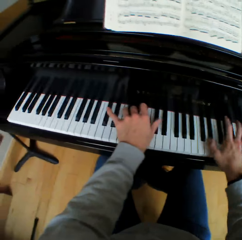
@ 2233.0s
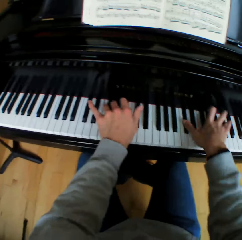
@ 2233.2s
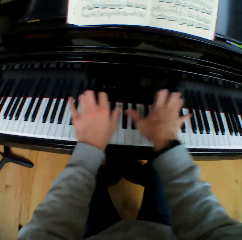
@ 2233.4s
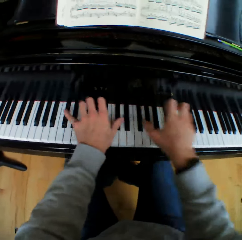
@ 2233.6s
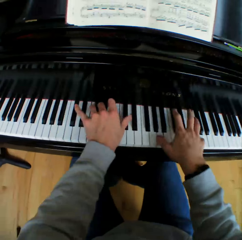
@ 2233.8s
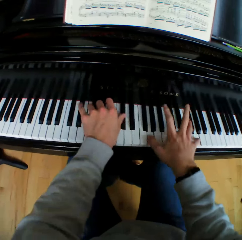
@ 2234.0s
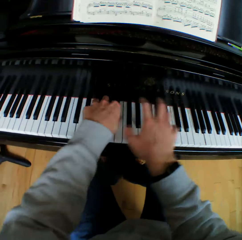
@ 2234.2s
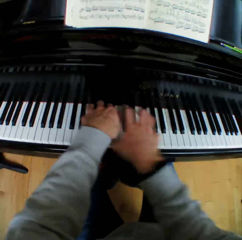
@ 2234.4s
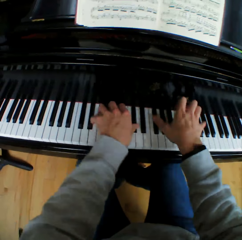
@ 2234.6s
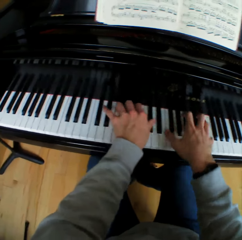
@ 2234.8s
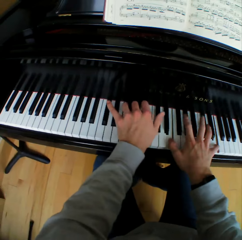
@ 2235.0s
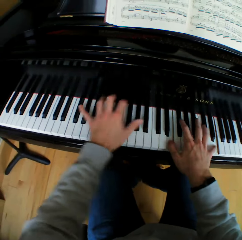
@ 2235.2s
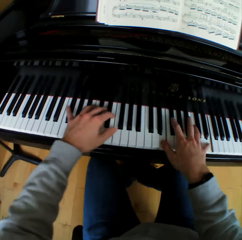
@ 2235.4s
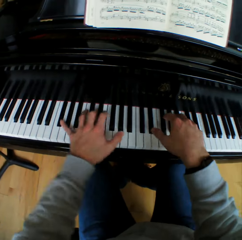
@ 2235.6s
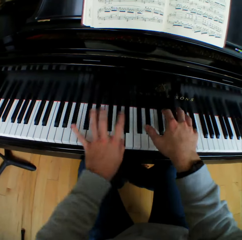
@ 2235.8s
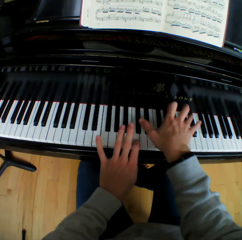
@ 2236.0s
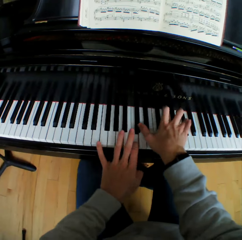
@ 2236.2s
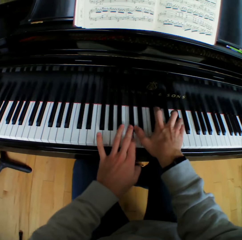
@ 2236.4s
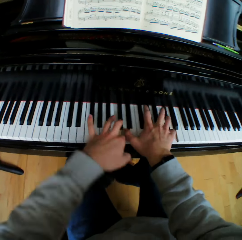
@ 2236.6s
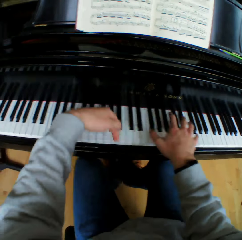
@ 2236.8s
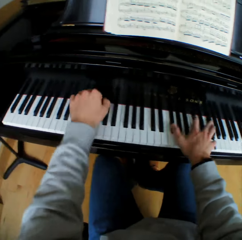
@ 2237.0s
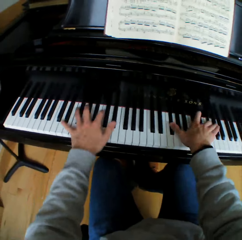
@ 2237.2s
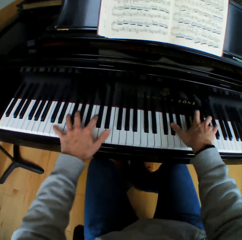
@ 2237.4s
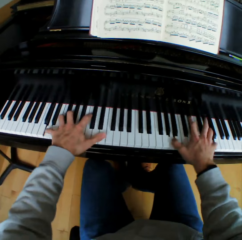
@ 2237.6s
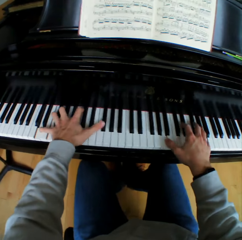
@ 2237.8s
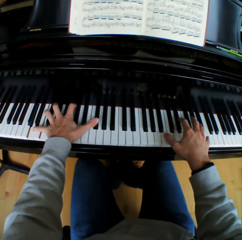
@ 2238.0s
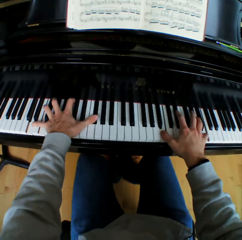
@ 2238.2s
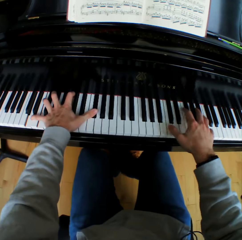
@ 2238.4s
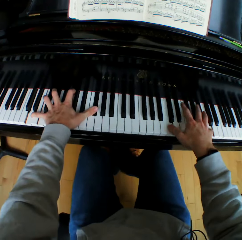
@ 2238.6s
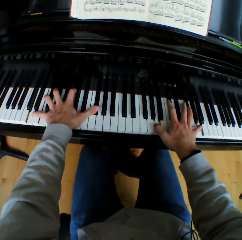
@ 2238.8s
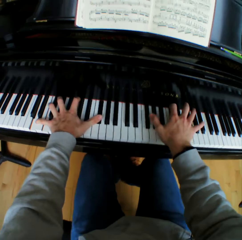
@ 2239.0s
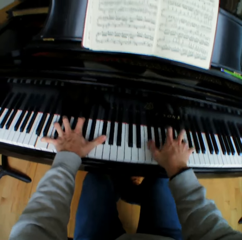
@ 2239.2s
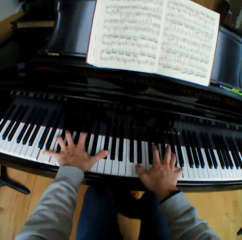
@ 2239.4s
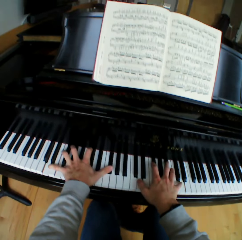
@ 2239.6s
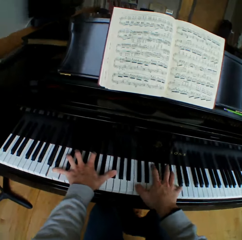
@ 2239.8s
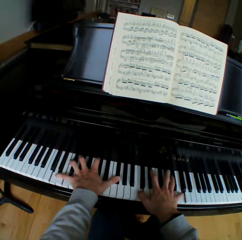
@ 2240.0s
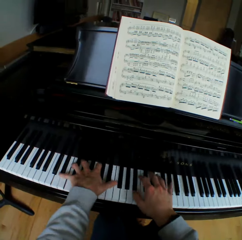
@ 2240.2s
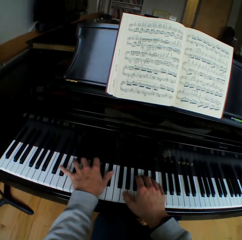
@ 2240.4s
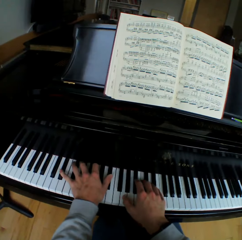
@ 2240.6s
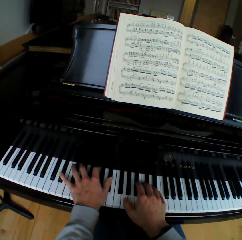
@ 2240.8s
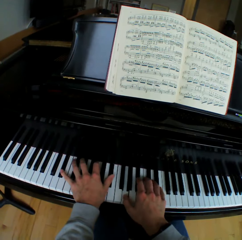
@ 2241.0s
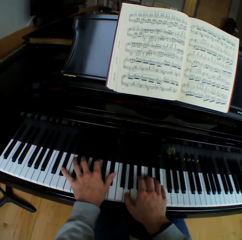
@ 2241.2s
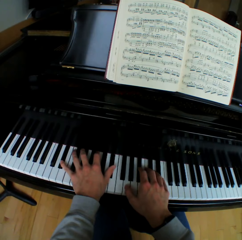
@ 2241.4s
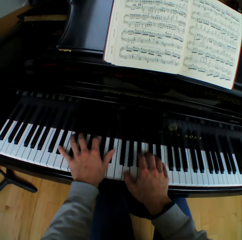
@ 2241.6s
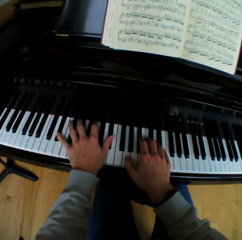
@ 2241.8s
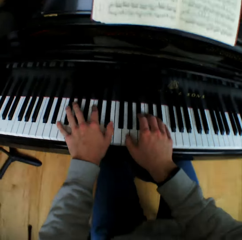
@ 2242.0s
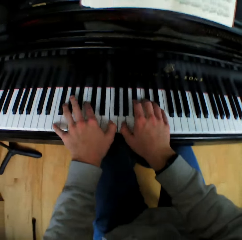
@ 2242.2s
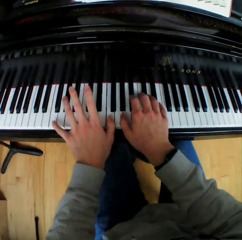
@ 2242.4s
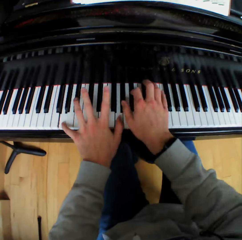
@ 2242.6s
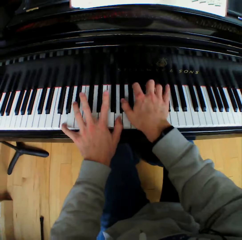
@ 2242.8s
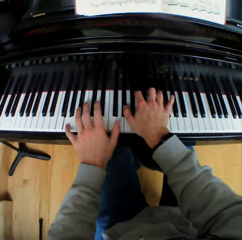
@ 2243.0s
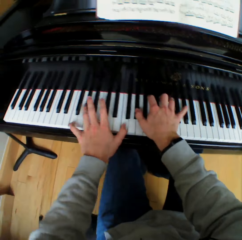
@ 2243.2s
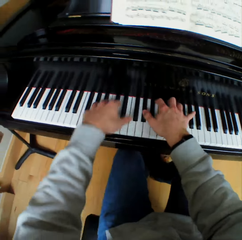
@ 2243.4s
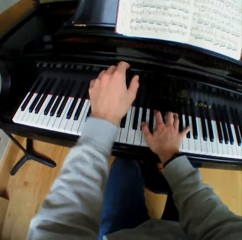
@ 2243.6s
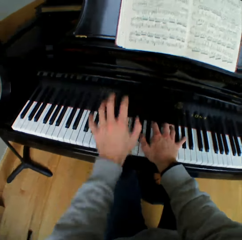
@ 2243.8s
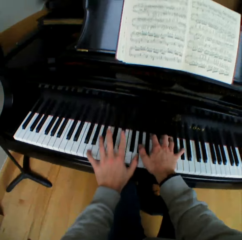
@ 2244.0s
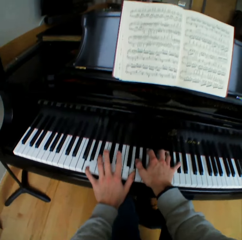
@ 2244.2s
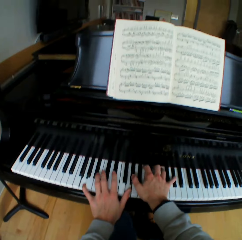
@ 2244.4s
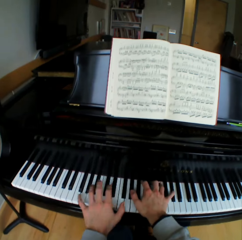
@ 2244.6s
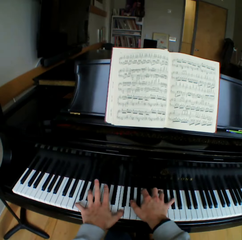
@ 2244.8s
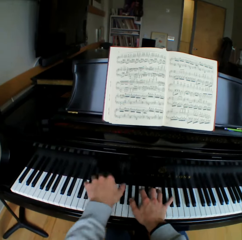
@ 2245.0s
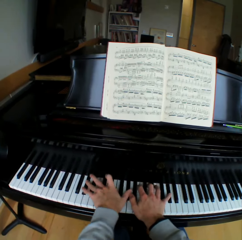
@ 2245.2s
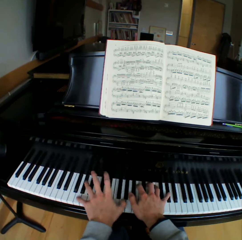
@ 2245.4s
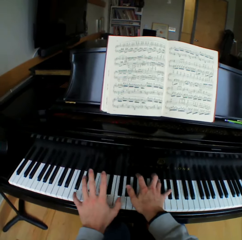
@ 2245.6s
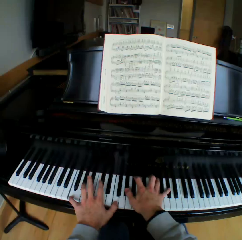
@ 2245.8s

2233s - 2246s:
The camera wearer holds the piano keys with his left hand. He plays the piano with the right hand. He plays the piano with both hands.

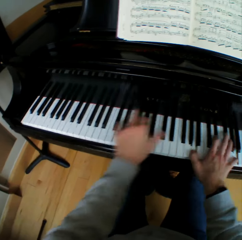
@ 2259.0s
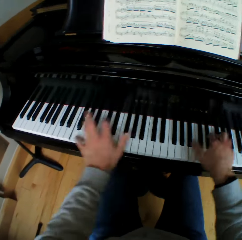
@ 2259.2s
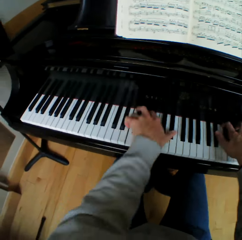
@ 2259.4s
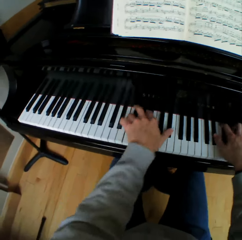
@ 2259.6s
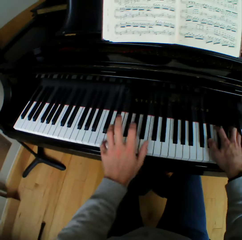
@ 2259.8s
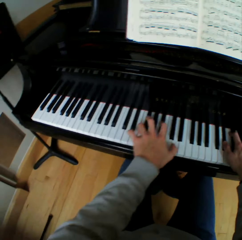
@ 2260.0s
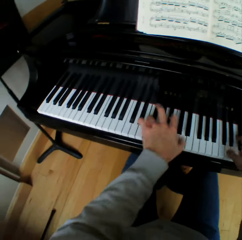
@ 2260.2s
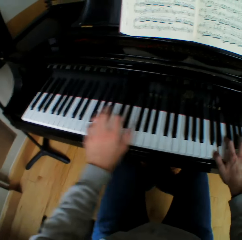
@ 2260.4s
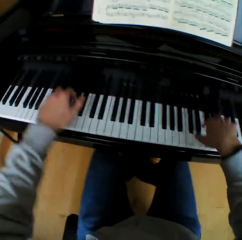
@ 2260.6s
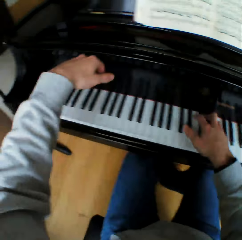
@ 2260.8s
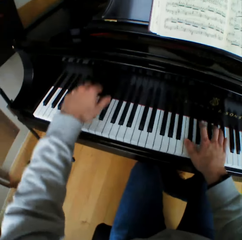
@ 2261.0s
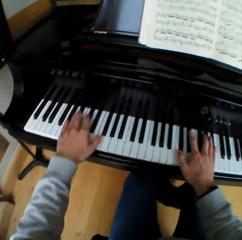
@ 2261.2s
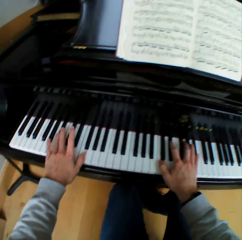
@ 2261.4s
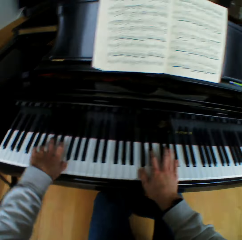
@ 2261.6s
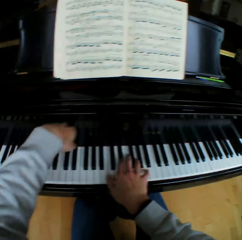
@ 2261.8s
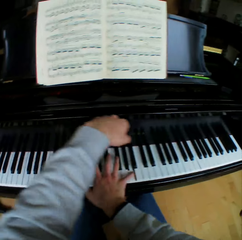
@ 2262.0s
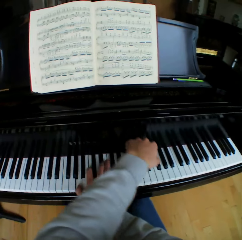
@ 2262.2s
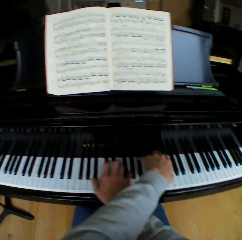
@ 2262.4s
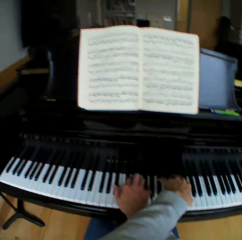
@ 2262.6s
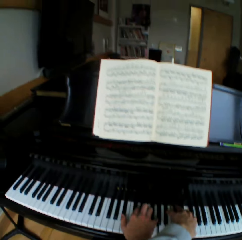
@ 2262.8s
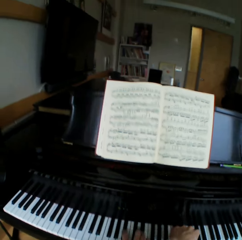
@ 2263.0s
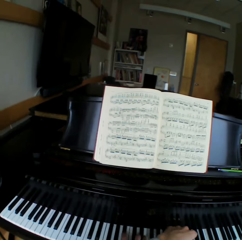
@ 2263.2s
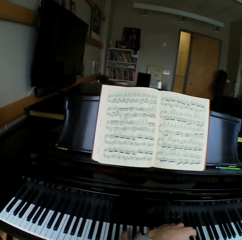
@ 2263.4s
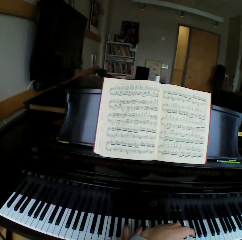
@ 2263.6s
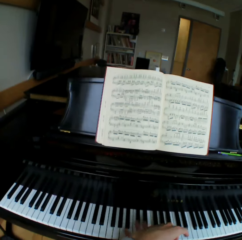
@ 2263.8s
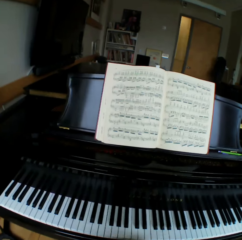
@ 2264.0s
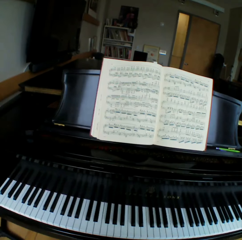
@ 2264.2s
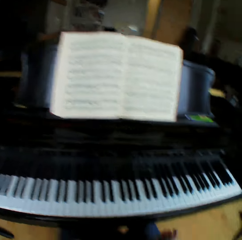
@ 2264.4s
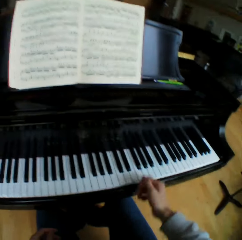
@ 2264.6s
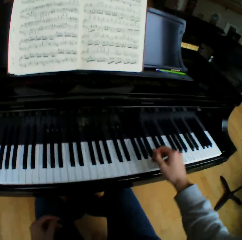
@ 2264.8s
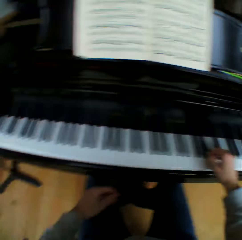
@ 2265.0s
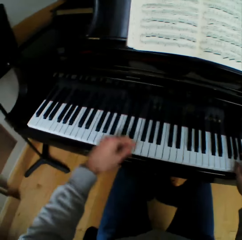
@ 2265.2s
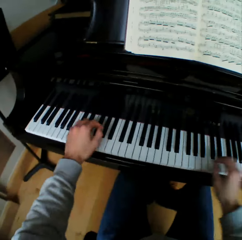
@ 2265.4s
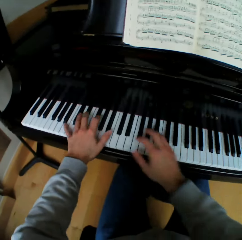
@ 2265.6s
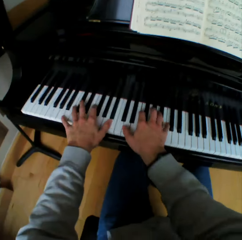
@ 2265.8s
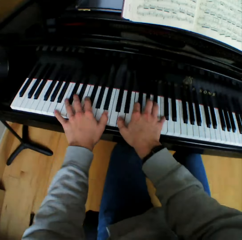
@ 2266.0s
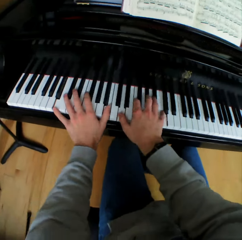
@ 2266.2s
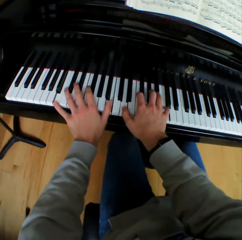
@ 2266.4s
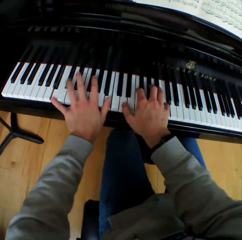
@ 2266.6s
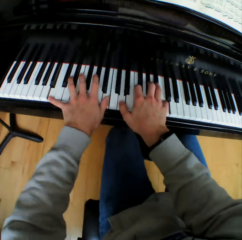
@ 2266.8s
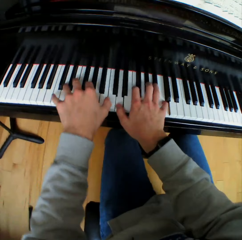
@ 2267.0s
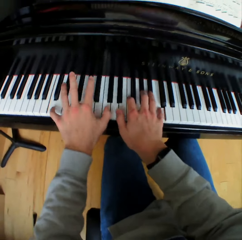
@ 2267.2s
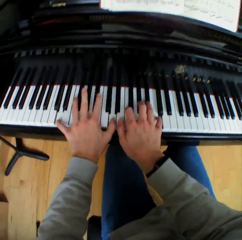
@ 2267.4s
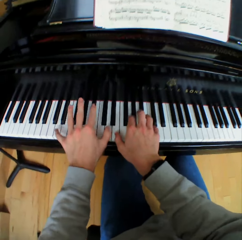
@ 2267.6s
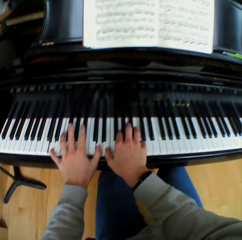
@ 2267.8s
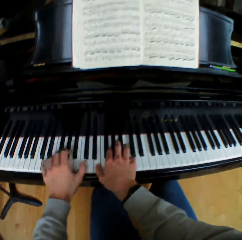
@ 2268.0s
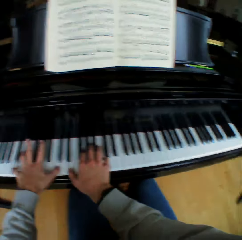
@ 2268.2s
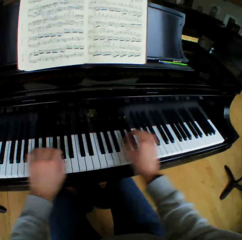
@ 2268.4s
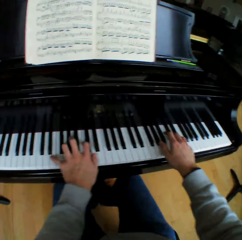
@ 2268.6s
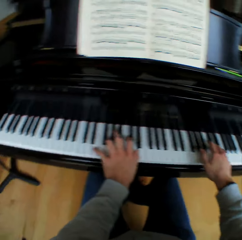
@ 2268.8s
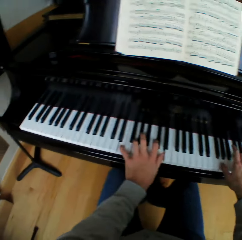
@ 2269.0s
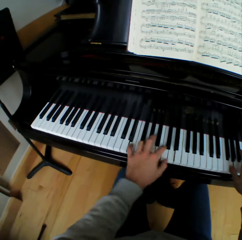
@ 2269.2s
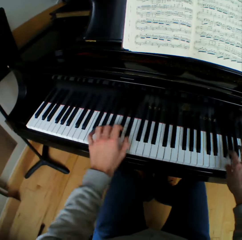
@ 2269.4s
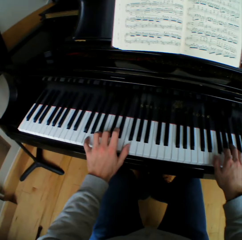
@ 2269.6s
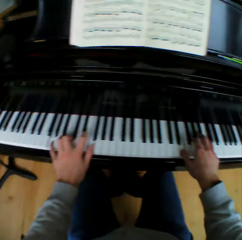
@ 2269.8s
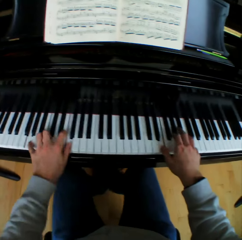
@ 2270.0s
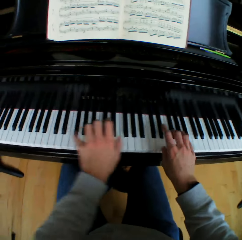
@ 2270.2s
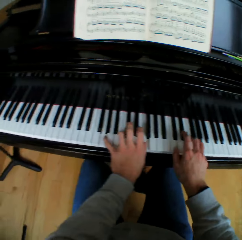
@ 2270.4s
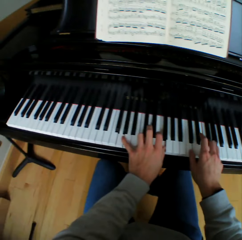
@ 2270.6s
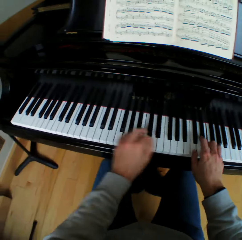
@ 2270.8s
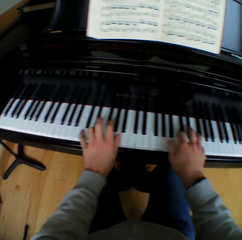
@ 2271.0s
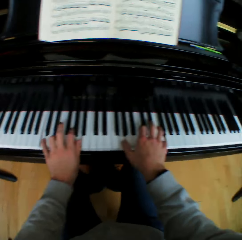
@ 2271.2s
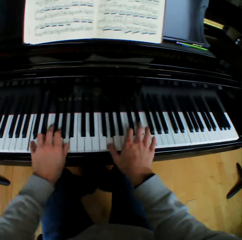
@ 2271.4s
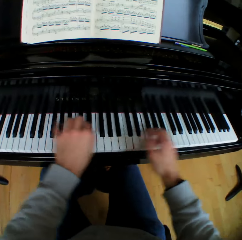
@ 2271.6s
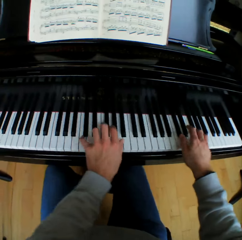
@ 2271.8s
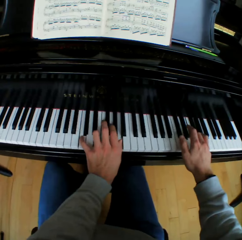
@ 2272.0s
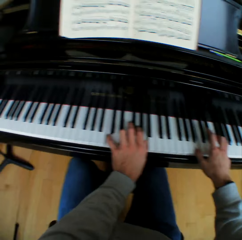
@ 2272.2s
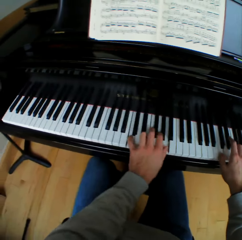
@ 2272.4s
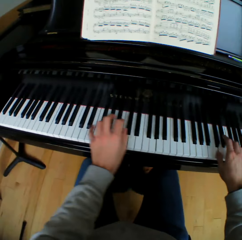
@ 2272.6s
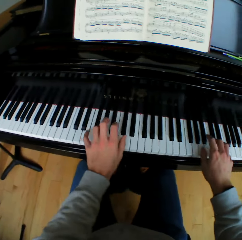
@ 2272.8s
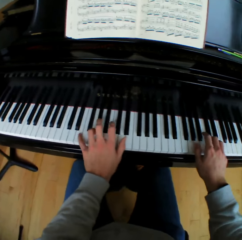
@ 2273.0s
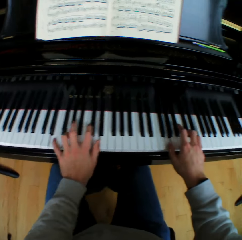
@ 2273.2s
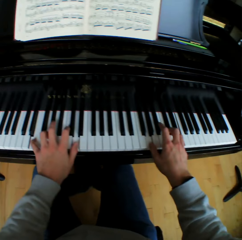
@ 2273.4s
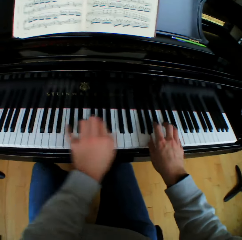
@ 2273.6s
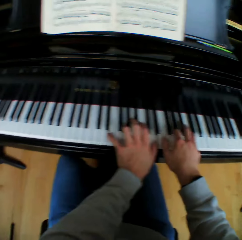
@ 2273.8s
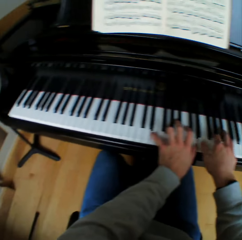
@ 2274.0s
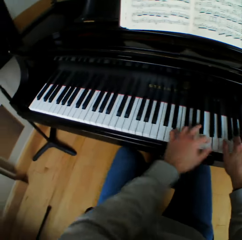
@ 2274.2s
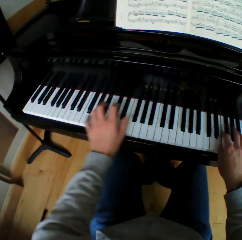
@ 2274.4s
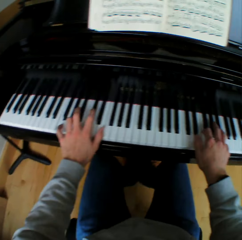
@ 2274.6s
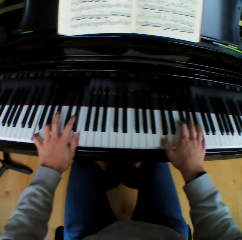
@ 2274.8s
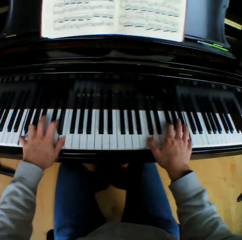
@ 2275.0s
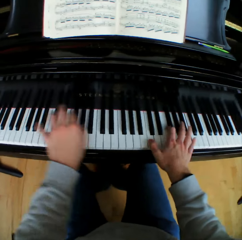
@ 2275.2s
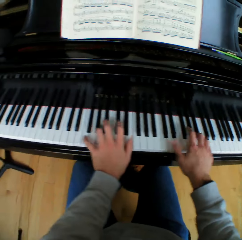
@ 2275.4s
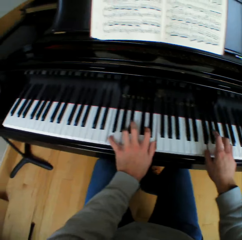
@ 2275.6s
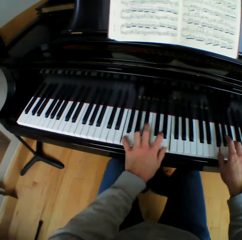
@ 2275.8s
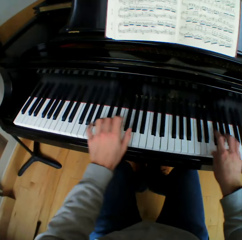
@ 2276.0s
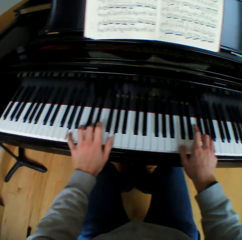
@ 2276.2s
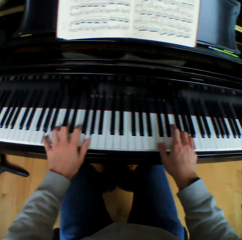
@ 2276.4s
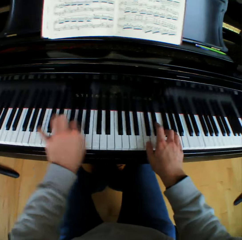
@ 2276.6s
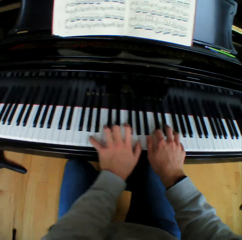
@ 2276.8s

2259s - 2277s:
The camera wearer lifts his hands. He plays the piano. He lifts his hand across the right hand. He plays the piano. He takes both hands off the piano. He moves his right hand to the piano keys. He moves his left hand to the piano keys. He plays the piano with both hands.
